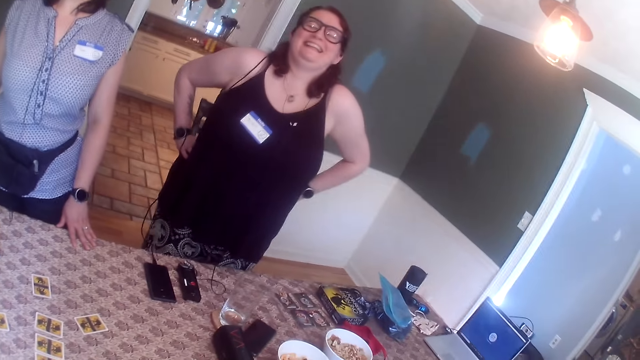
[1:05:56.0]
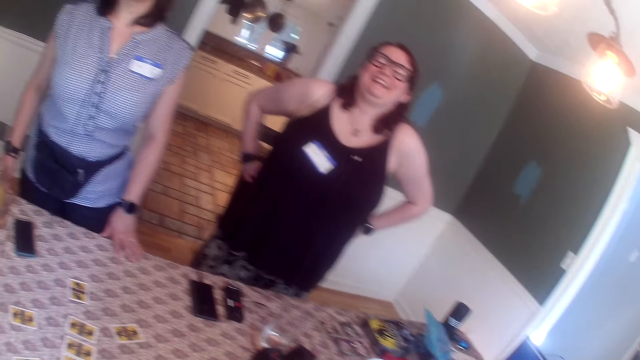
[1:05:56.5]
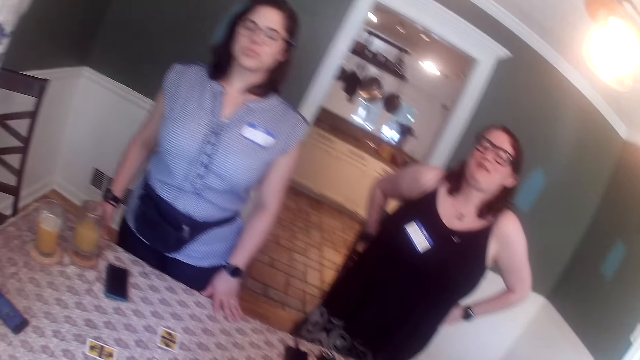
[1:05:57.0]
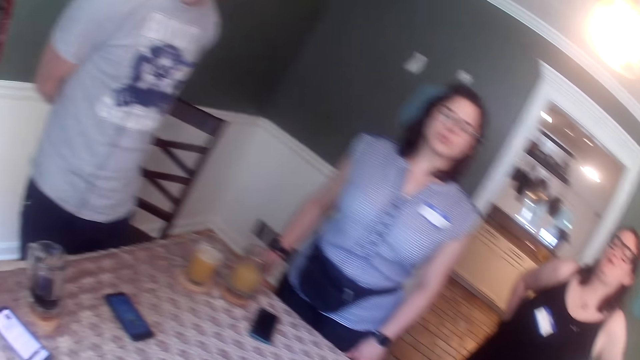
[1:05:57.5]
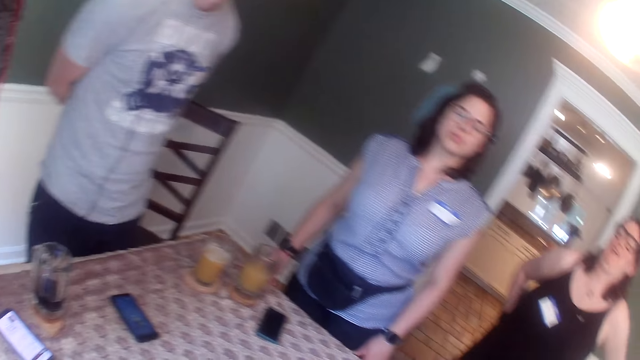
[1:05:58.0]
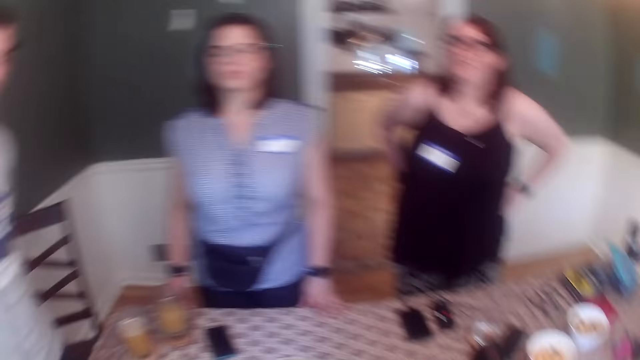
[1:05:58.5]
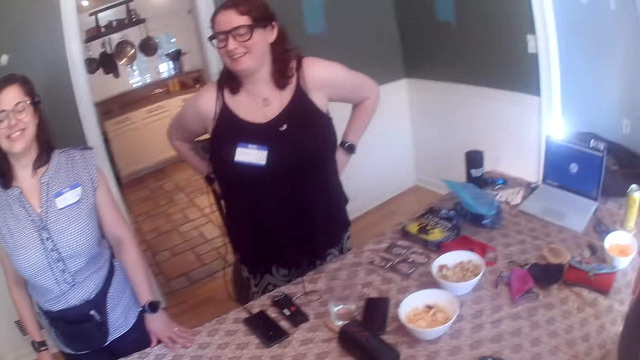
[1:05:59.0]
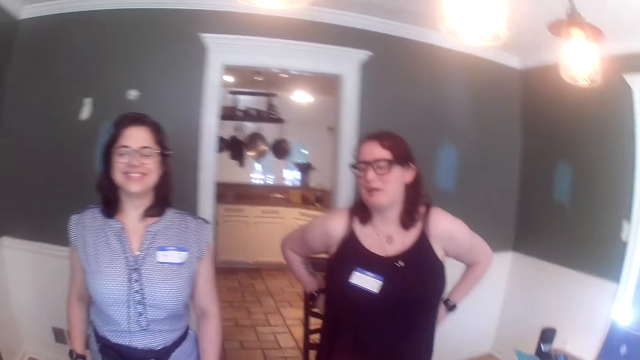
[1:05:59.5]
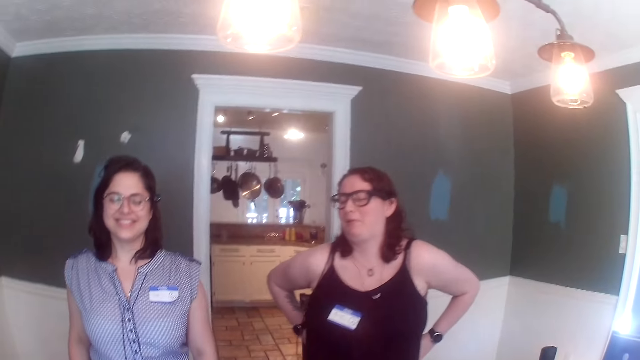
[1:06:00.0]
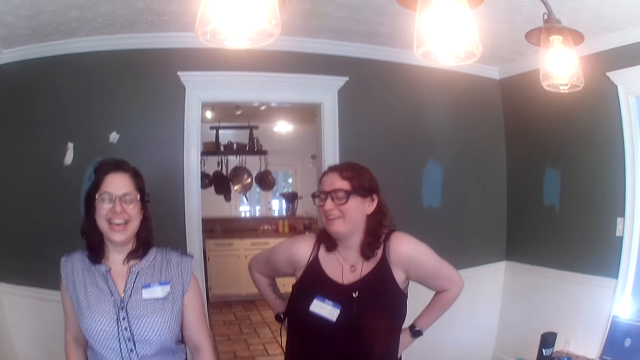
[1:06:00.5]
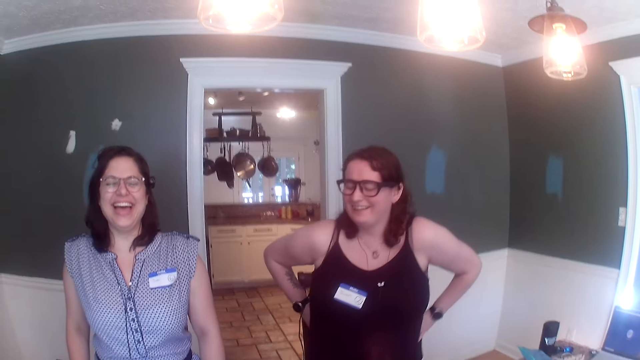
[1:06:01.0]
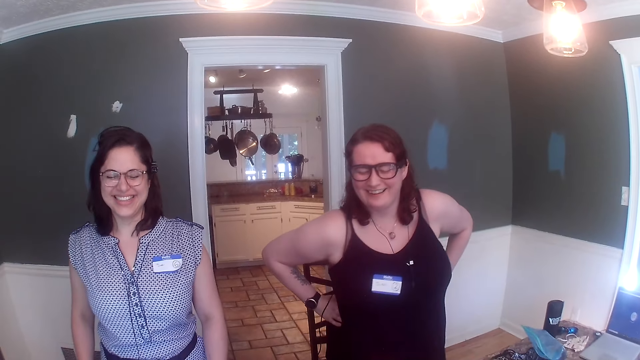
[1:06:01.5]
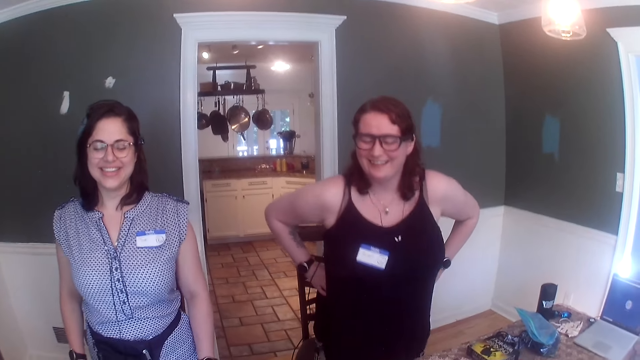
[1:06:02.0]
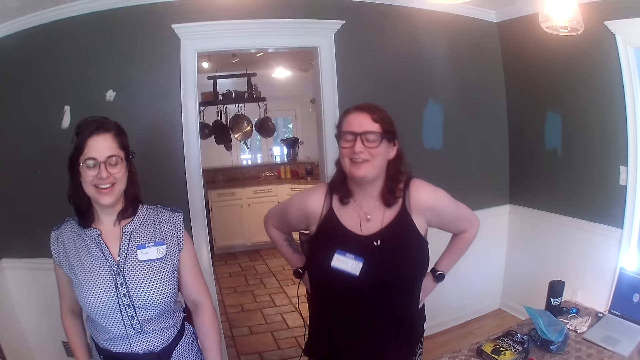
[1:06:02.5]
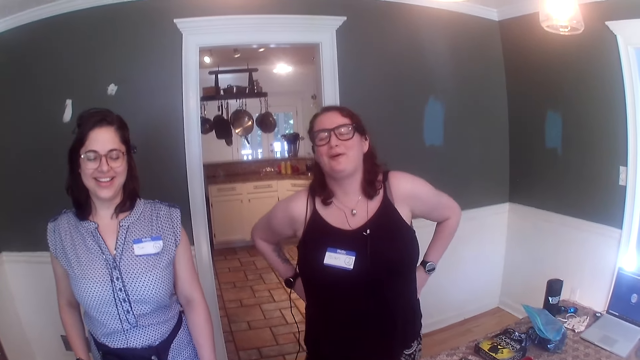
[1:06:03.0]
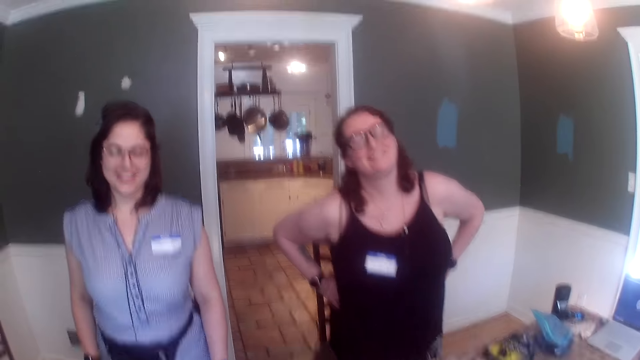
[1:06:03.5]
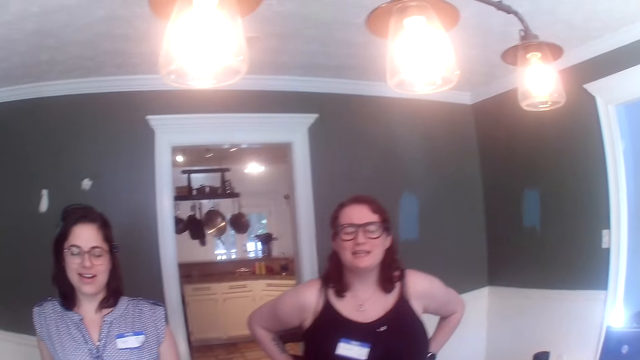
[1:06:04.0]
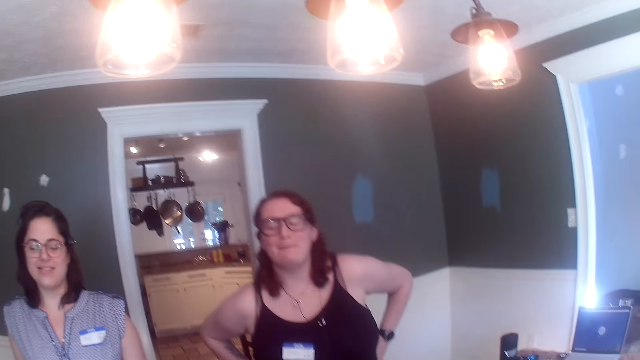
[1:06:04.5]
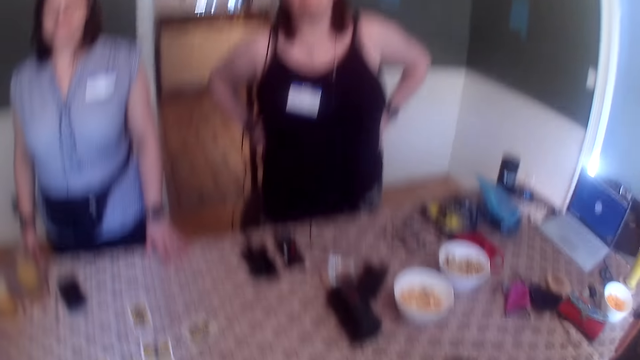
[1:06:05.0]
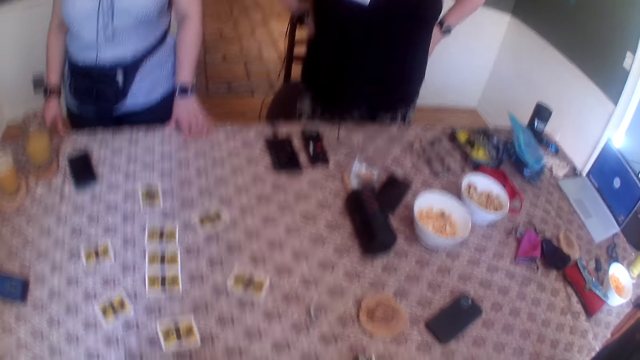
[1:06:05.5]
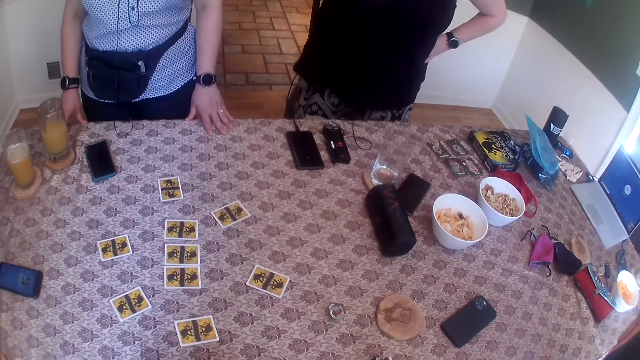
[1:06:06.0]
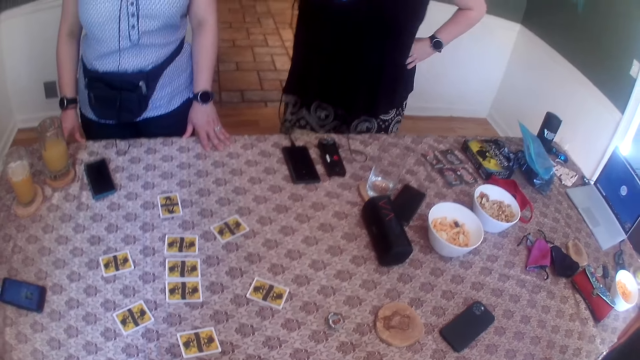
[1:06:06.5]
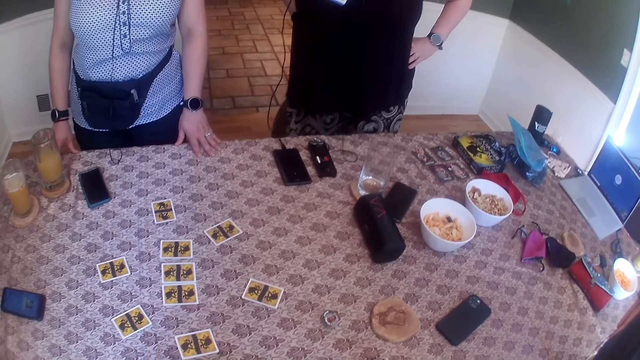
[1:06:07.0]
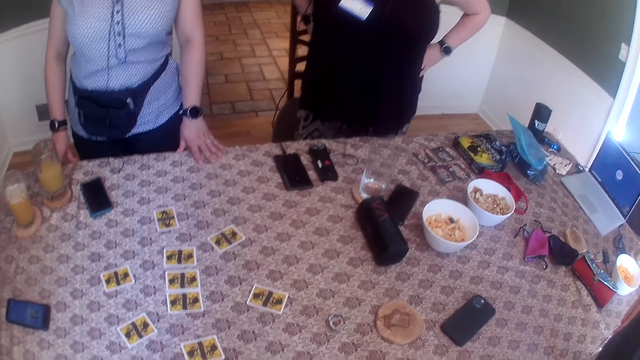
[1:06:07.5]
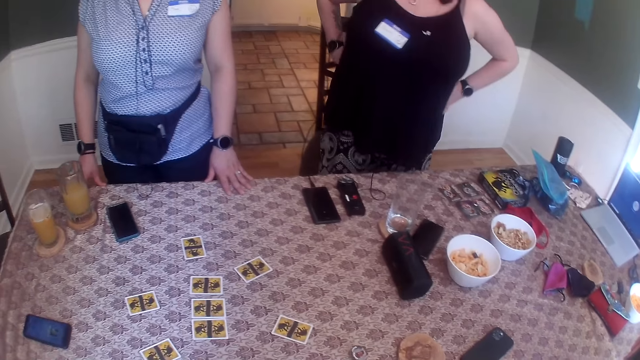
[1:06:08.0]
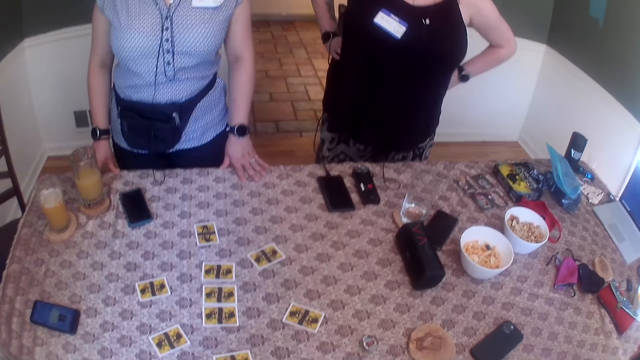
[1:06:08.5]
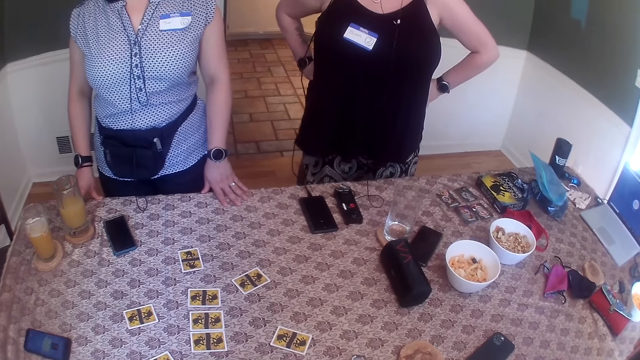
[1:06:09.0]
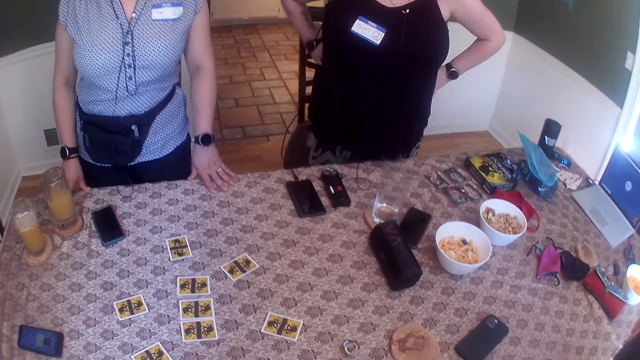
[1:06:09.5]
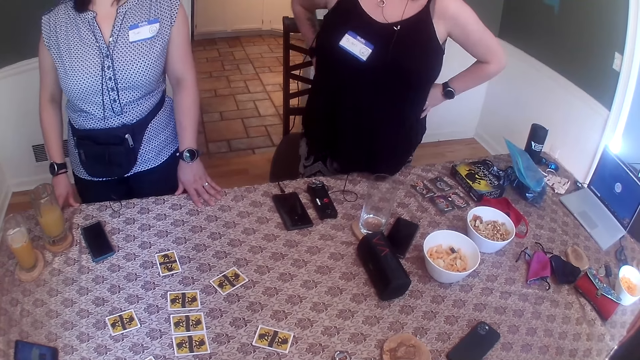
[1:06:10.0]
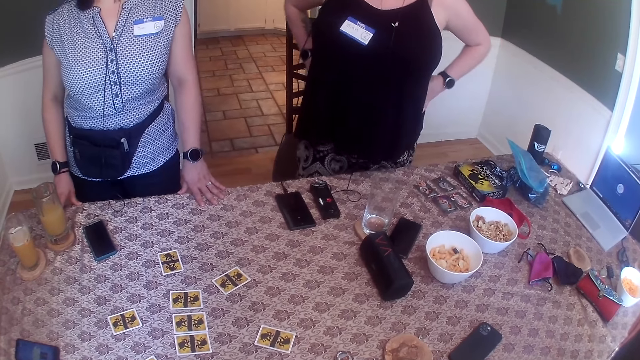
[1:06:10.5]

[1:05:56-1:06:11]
A man stands with his hands on the back. The woman holds the table with both hands. The camera wearer converses with the group of people.

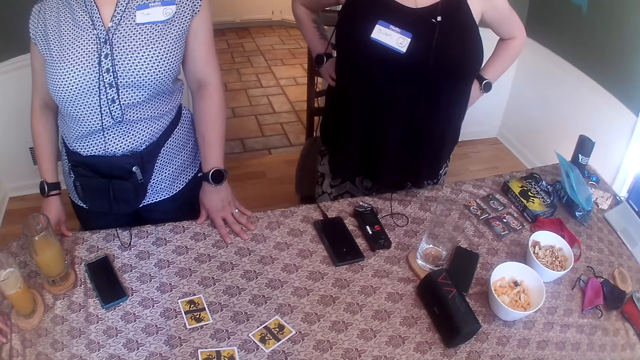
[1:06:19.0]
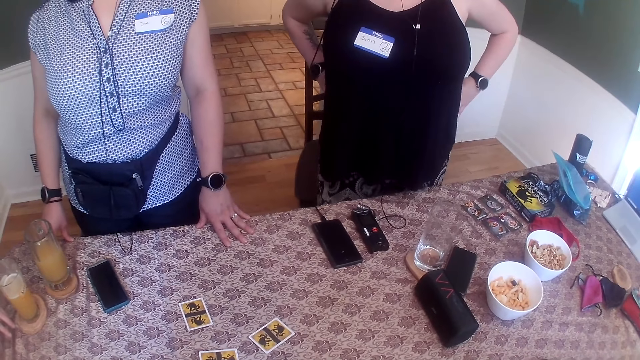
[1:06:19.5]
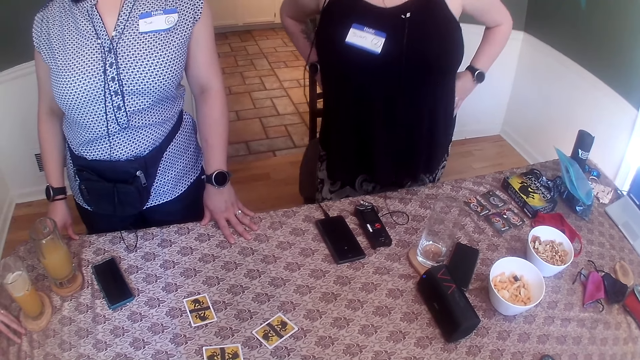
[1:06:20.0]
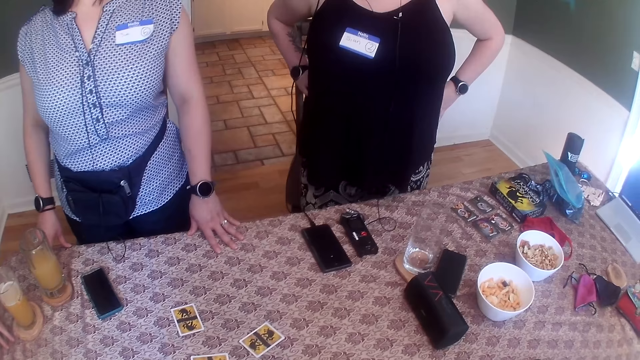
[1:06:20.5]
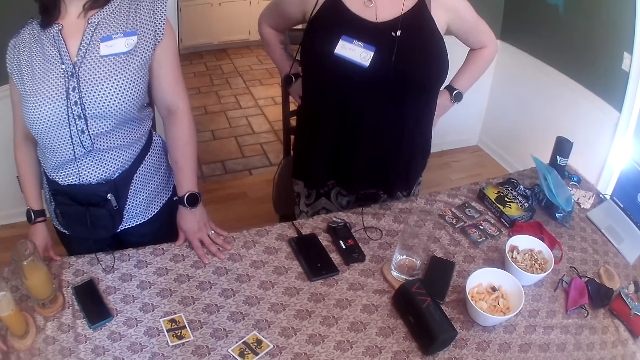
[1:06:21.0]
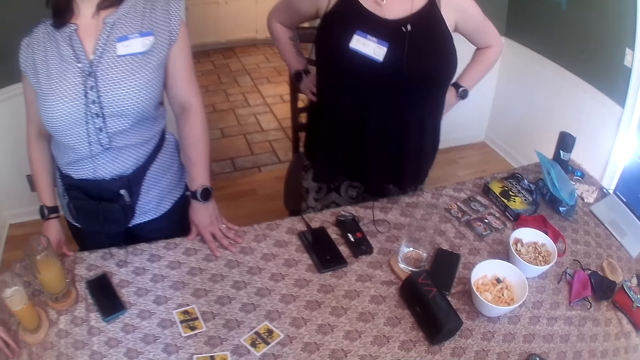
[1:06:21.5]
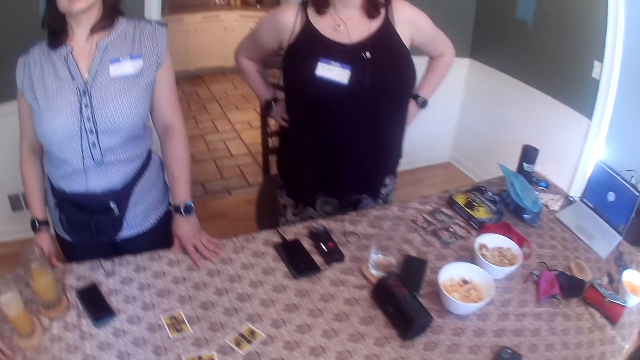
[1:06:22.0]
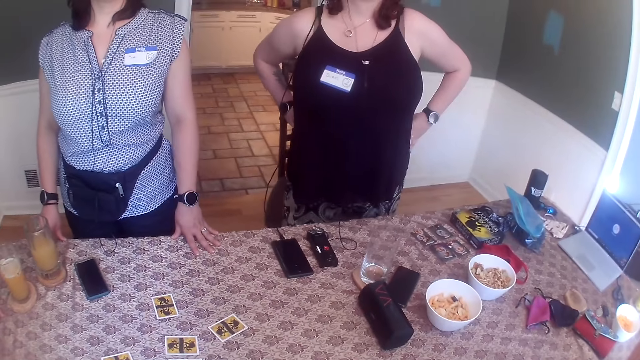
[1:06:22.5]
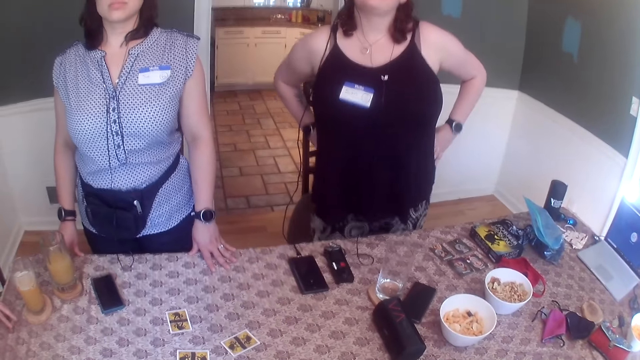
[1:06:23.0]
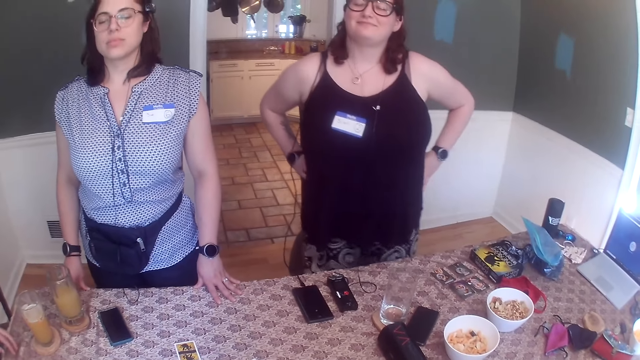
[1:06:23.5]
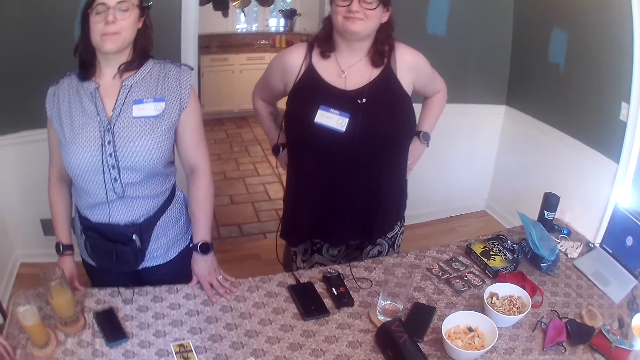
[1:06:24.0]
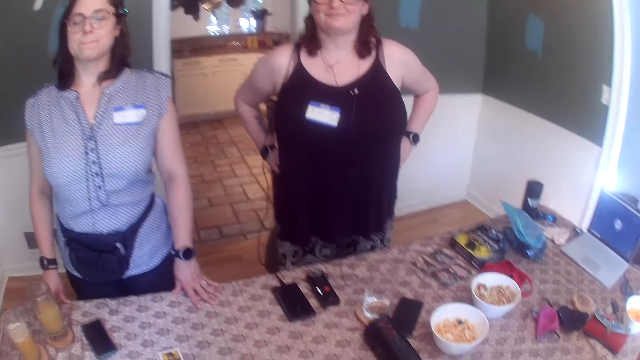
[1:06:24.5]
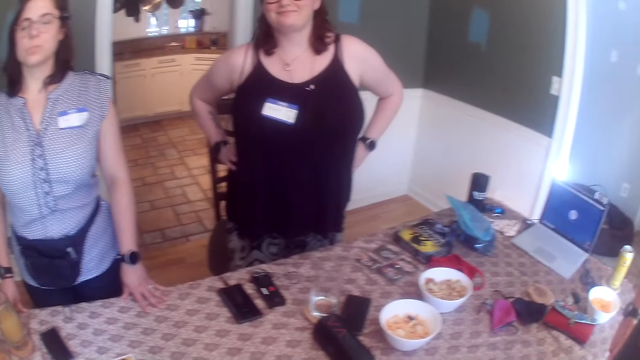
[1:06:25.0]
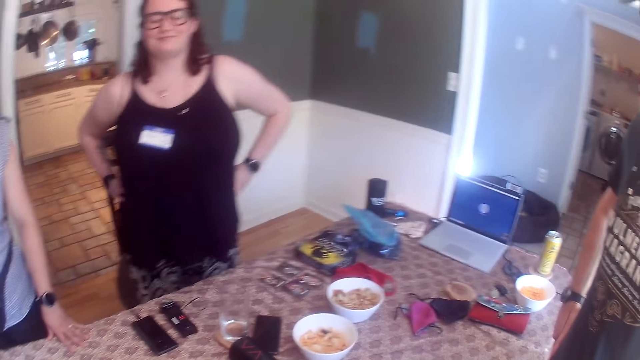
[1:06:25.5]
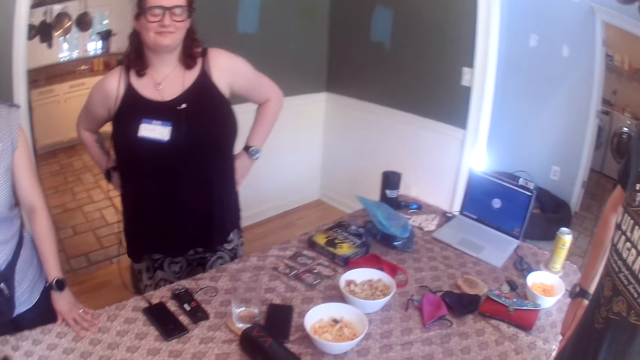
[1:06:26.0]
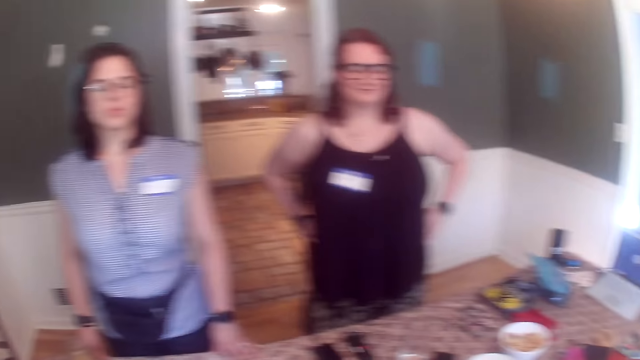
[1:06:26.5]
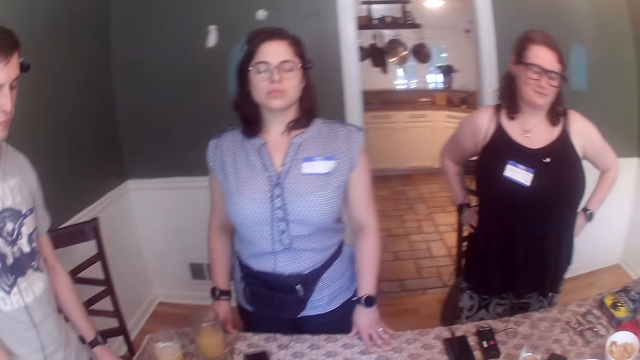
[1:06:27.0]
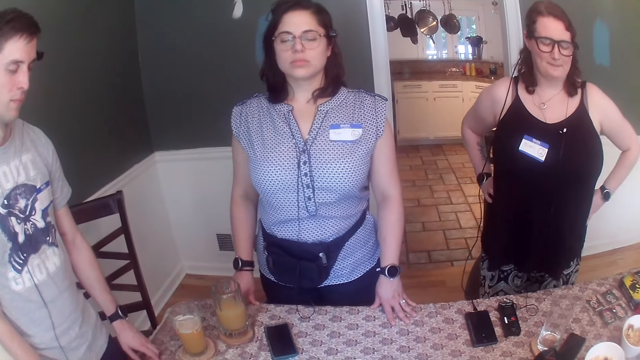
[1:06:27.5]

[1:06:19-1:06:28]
A man puts his hand on the table. Another man stands beside the camera wearer. The first man dances. Another man holds the table with both hands.
